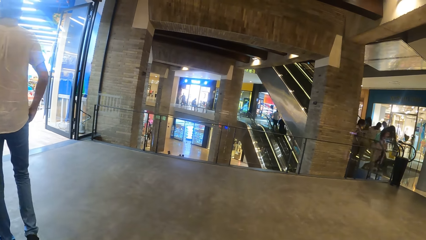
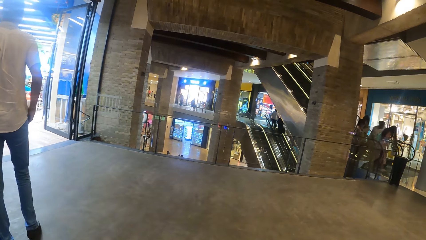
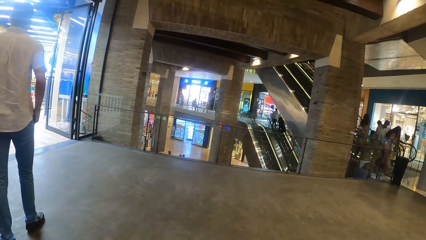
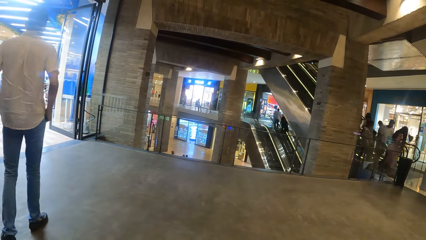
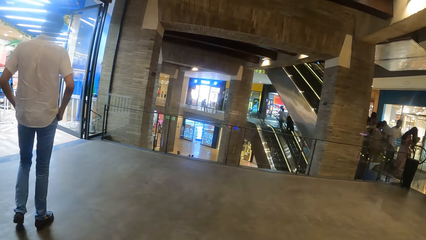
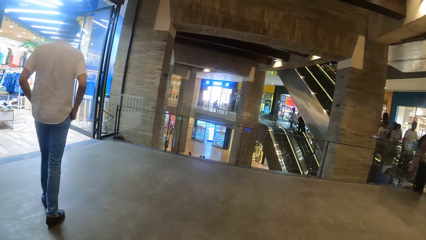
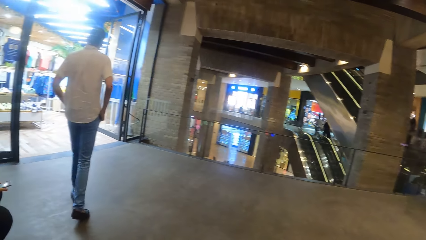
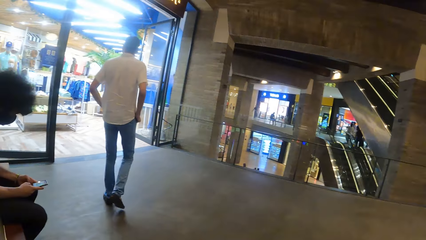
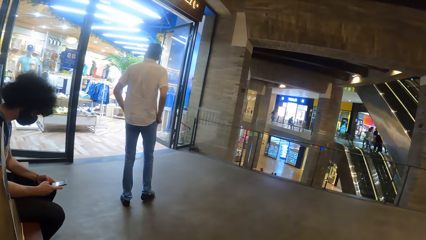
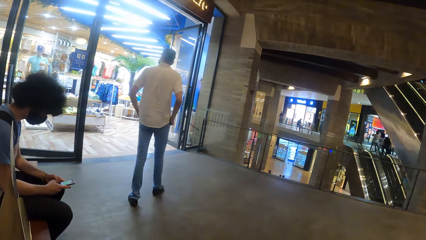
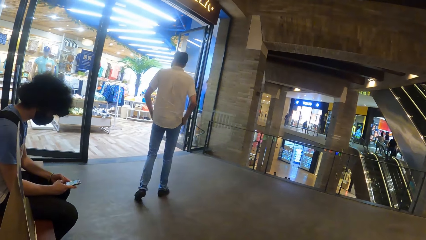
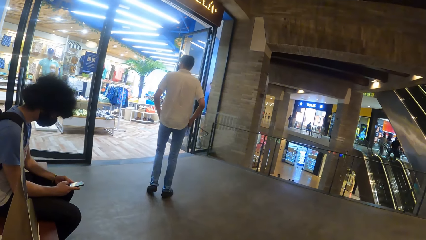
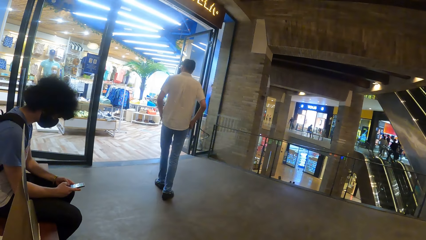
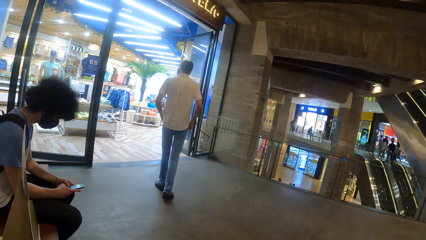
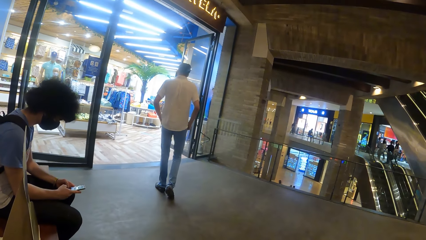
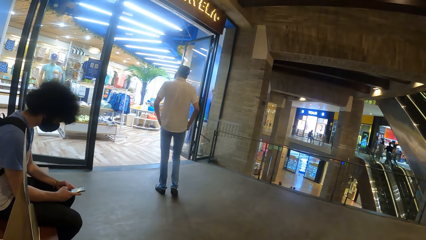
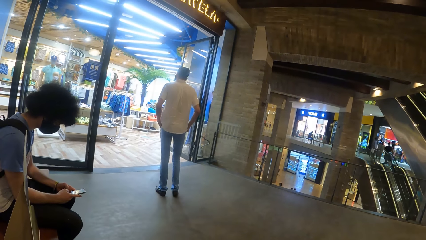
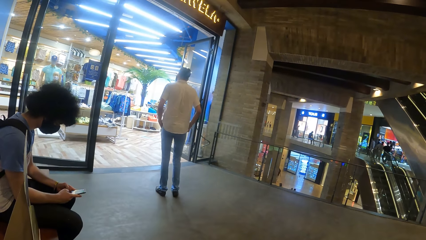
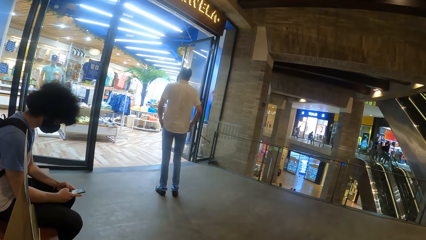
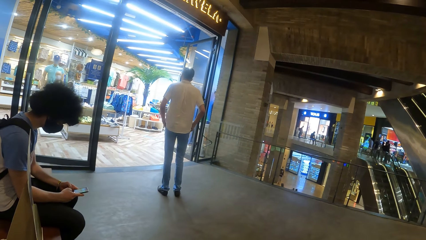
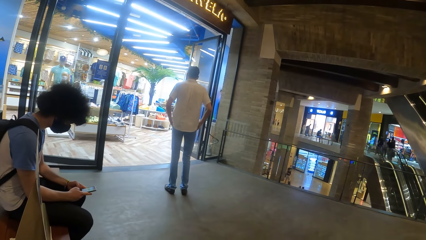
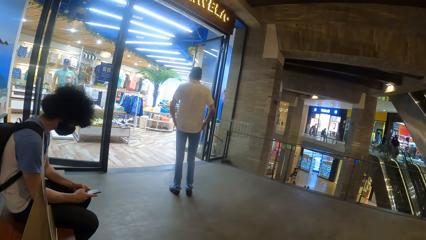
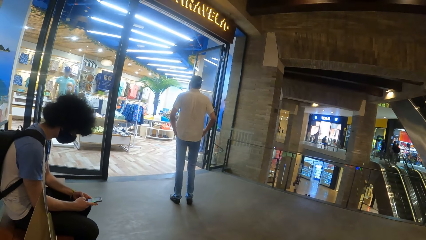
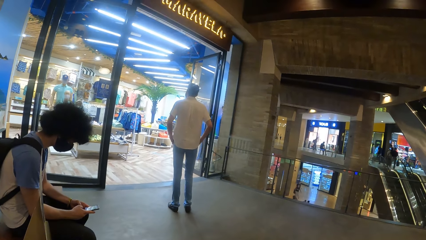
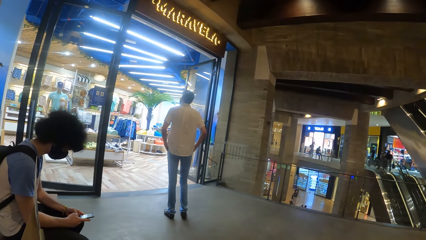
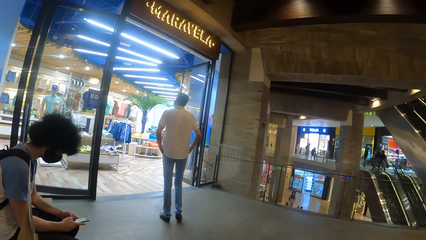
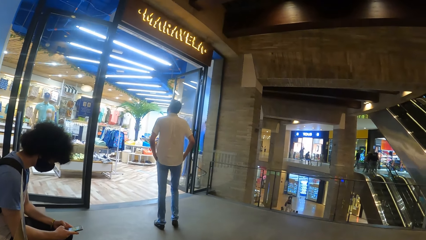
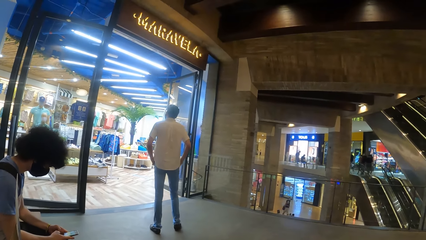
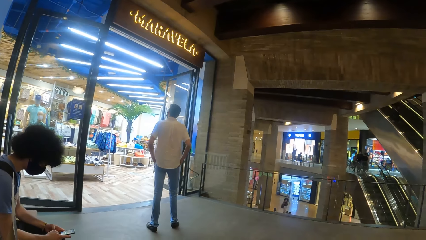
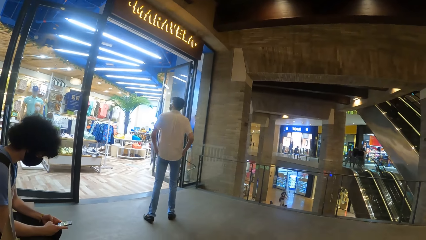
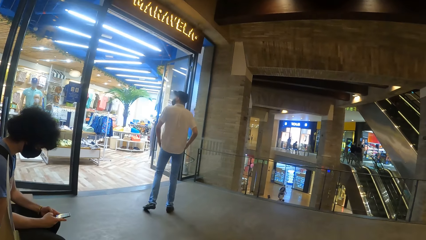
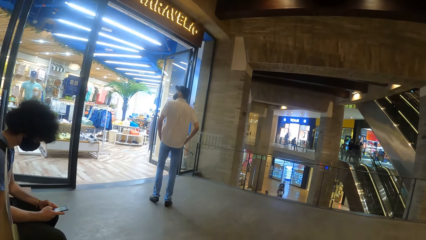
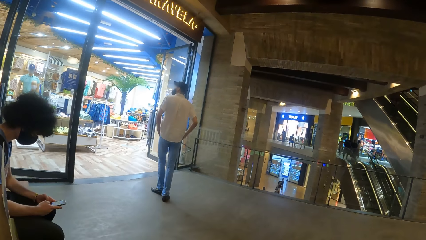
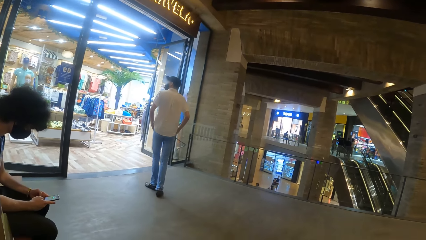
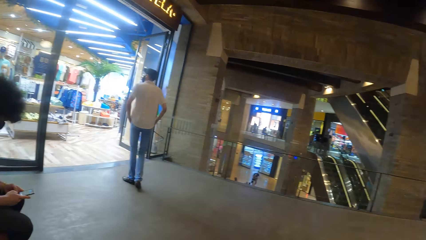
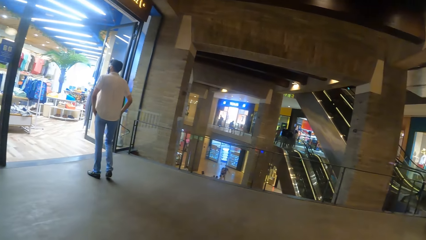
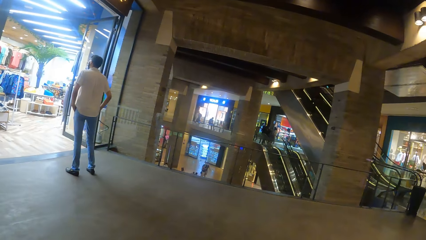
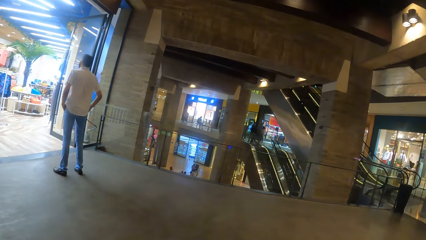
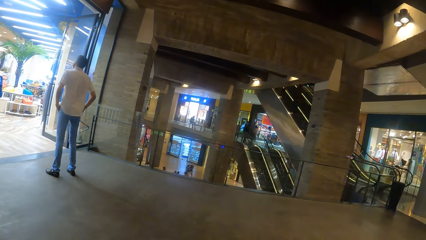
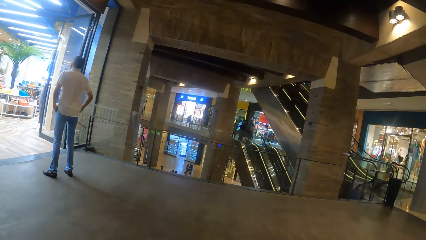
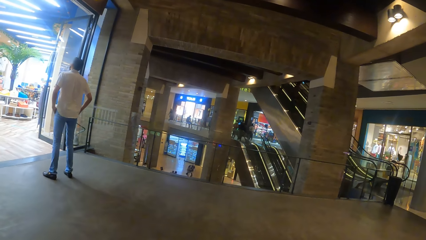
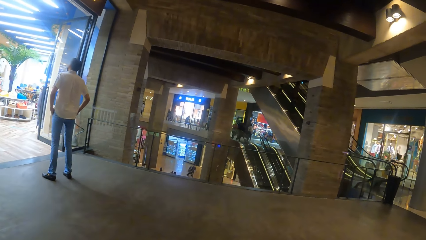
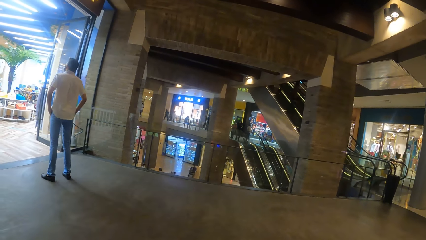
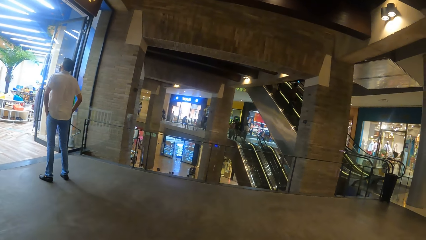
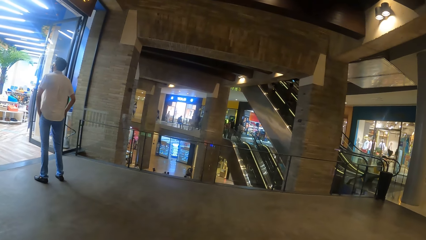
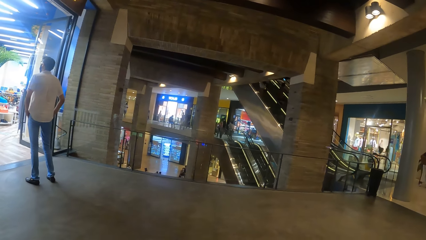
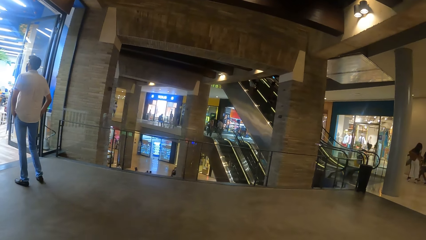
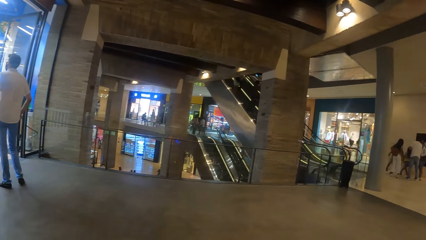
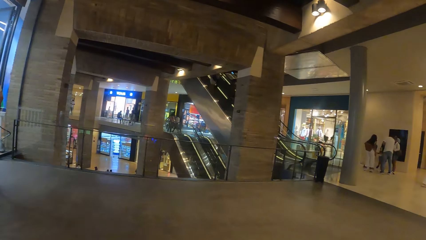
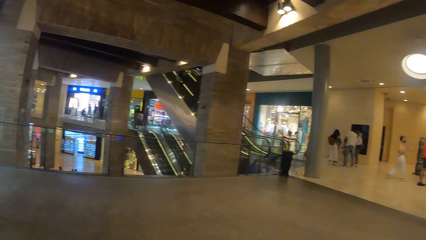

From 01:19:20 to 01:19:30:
The man operates the phone with both hands. The camera wearer looks around.

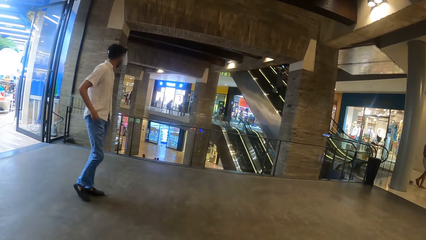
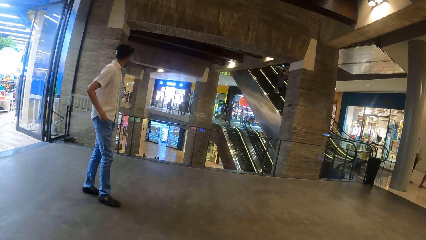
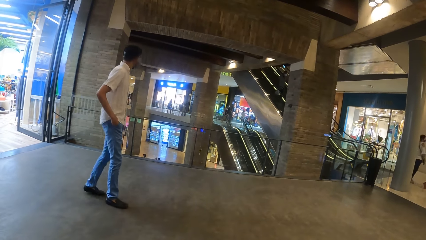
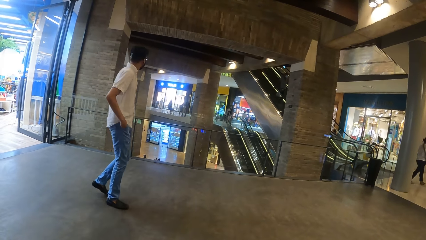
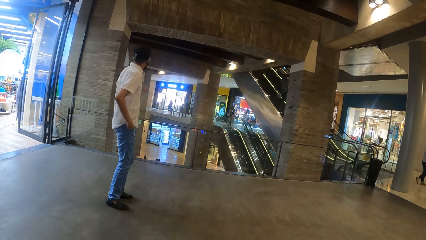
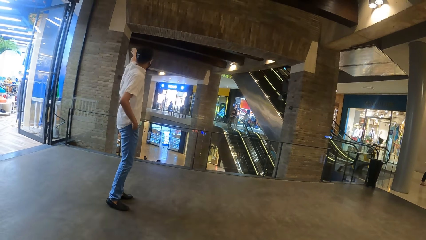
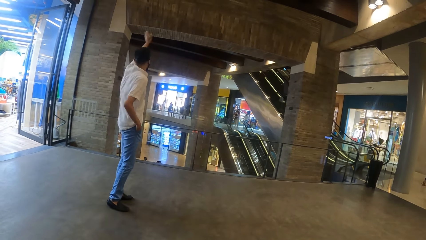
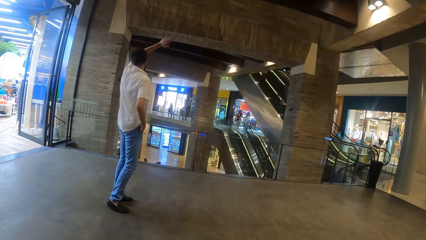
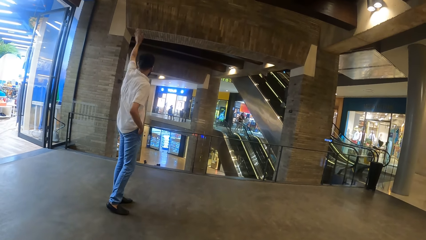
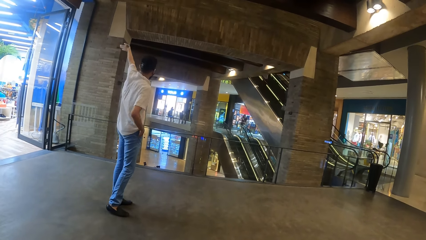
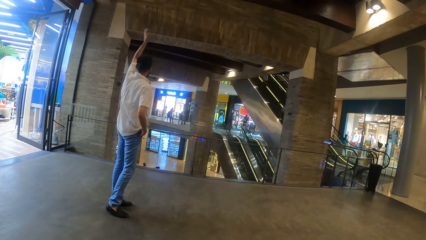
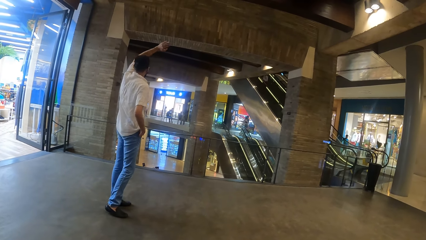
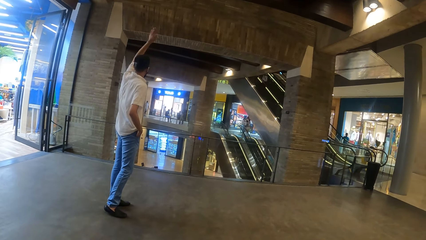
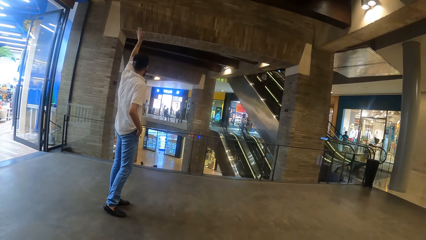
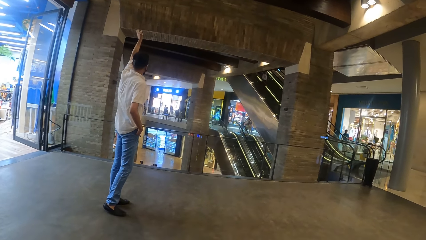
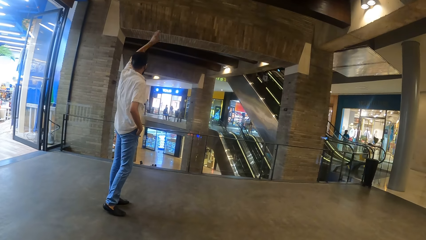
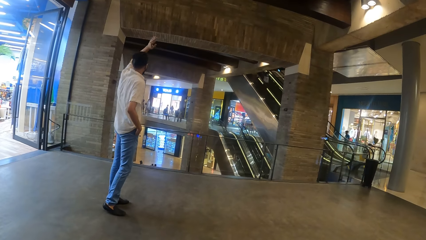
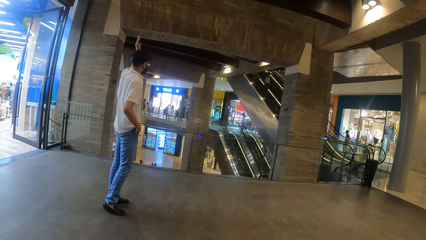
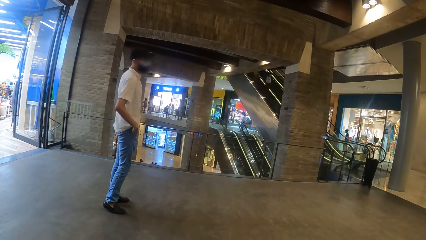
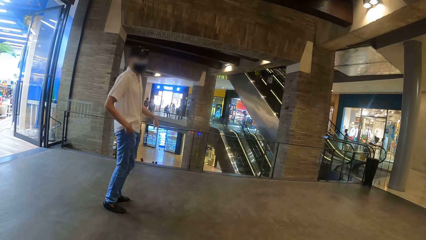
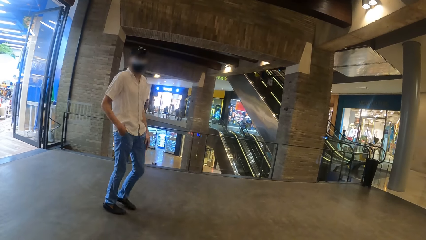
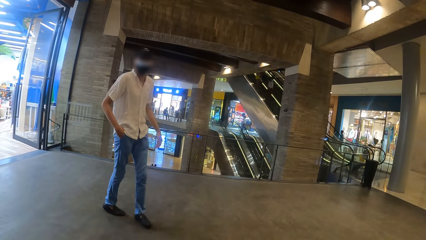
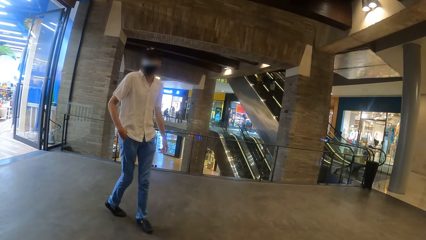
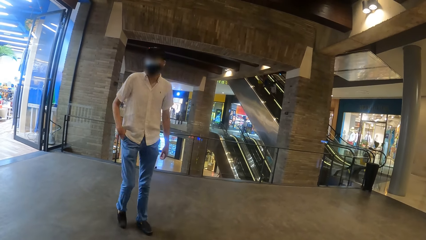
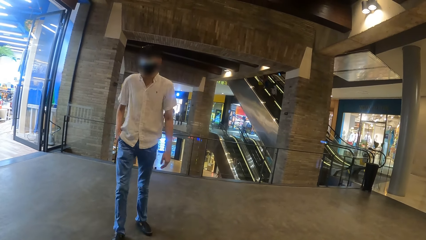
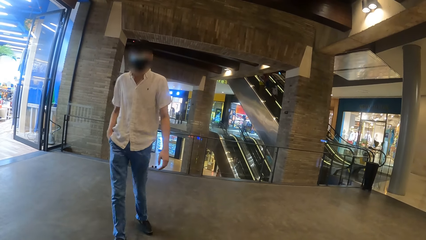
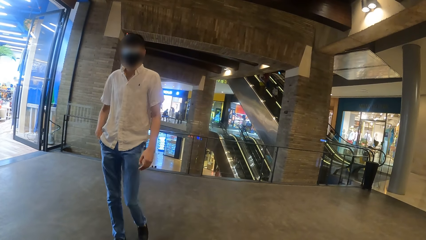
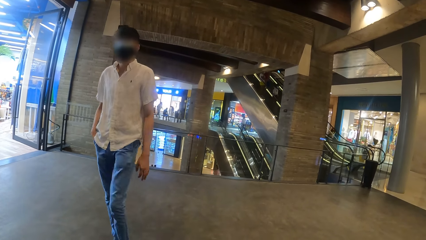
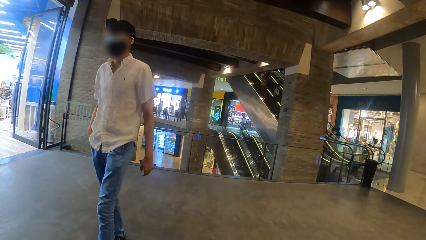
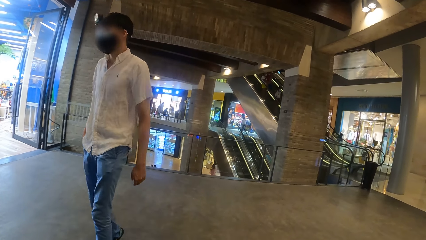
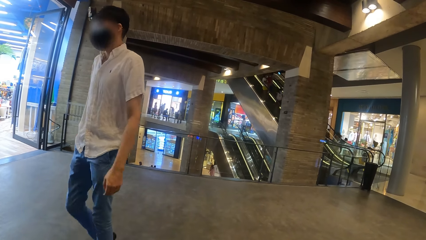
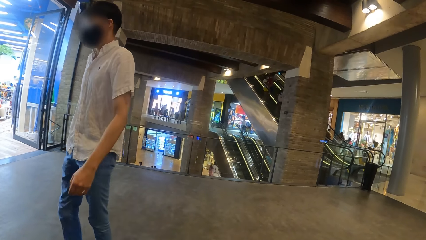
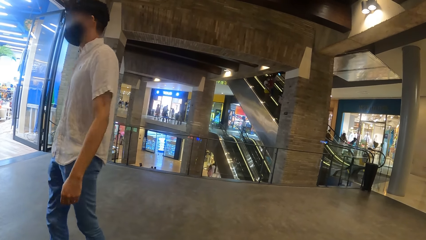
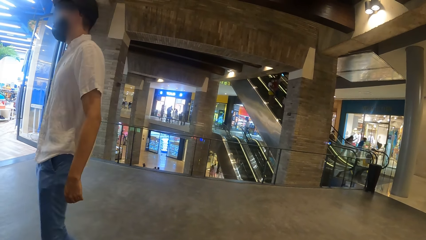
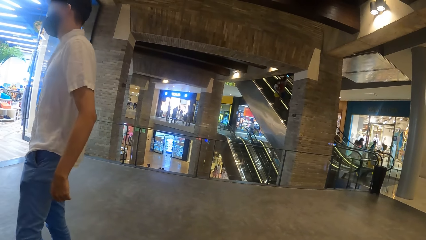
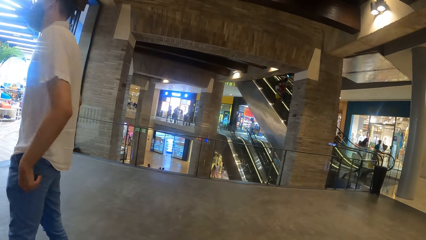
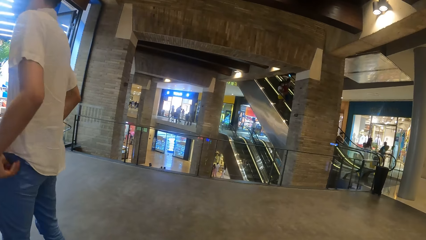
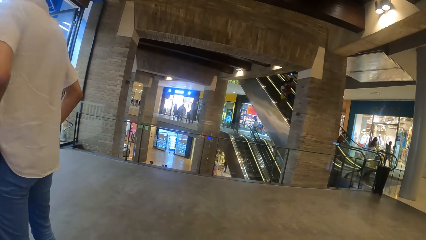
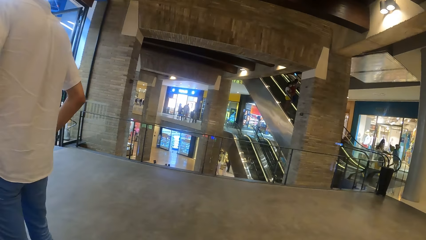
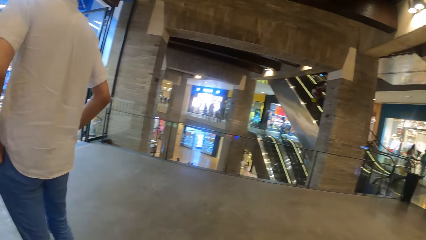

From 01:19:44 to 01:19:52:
The man waves his left hand. The man walks towards a person.
